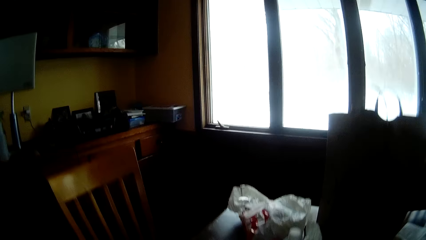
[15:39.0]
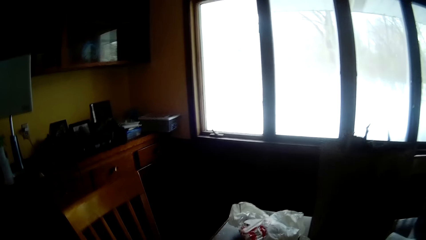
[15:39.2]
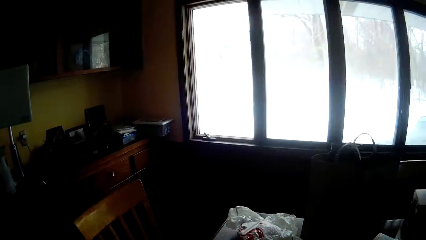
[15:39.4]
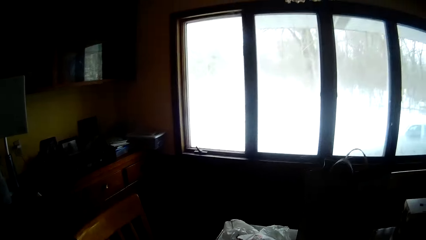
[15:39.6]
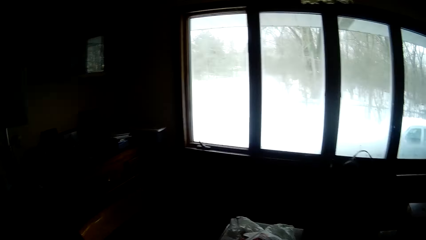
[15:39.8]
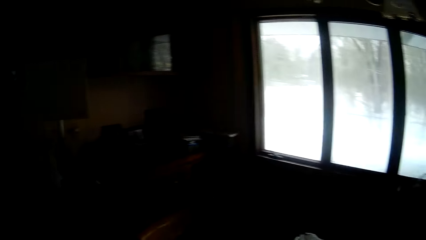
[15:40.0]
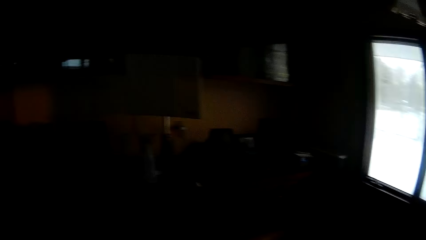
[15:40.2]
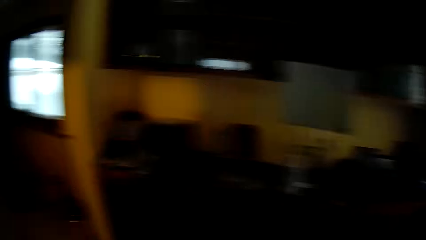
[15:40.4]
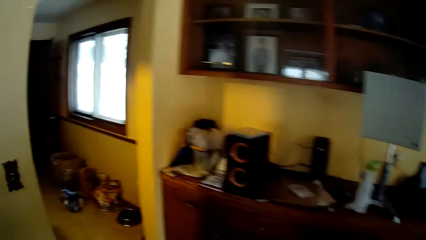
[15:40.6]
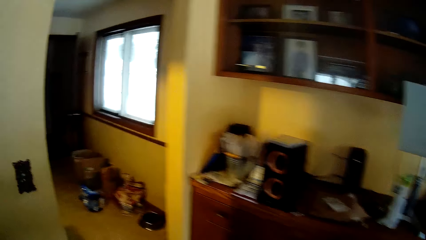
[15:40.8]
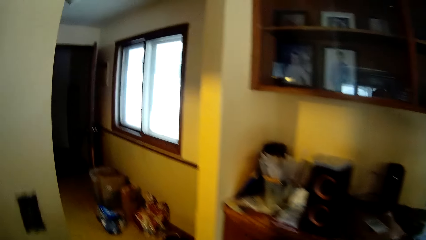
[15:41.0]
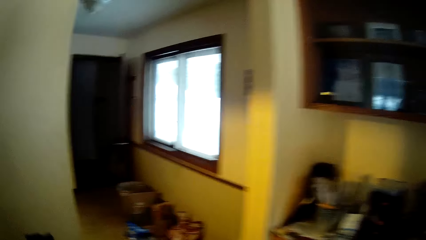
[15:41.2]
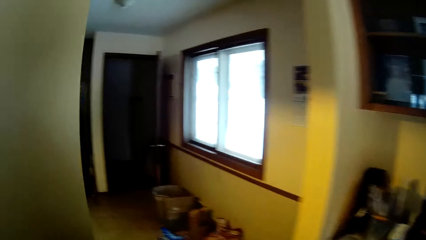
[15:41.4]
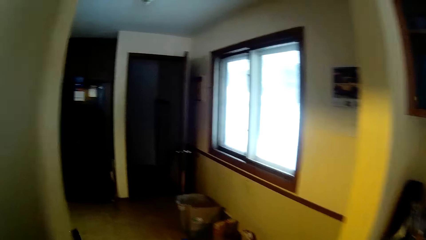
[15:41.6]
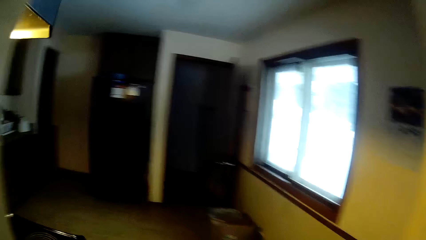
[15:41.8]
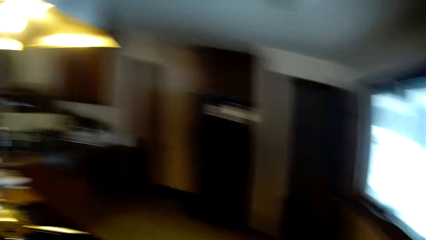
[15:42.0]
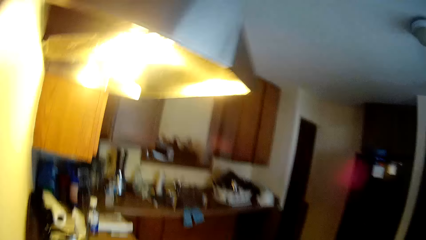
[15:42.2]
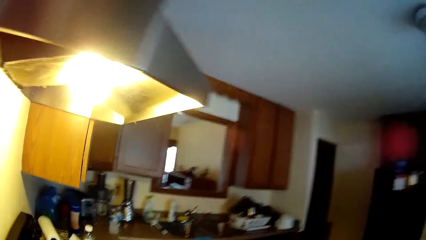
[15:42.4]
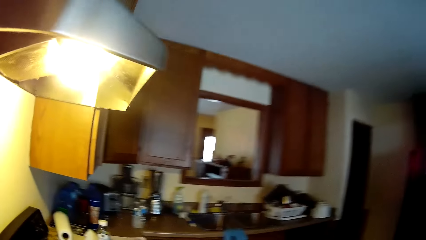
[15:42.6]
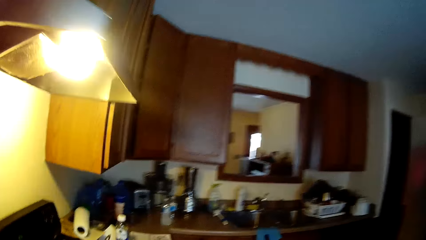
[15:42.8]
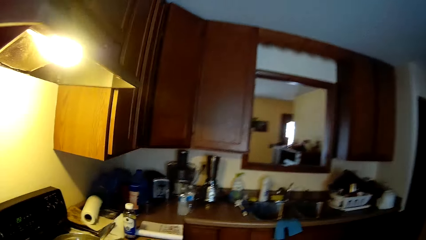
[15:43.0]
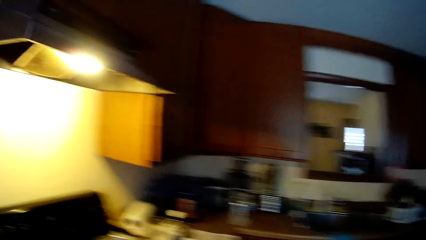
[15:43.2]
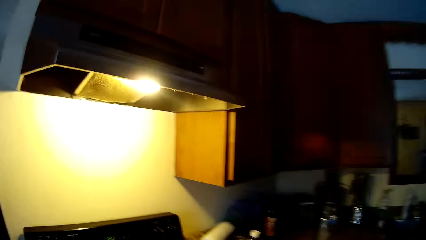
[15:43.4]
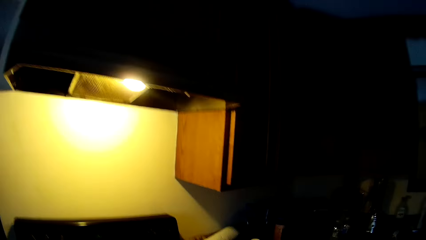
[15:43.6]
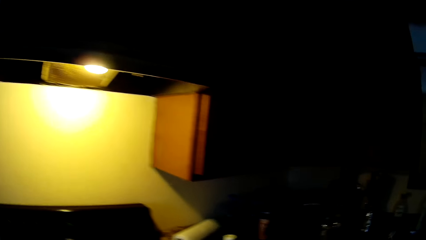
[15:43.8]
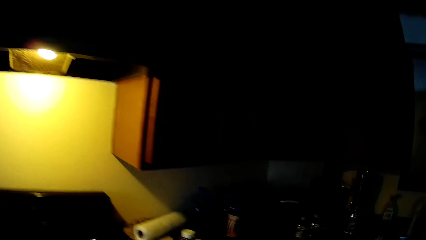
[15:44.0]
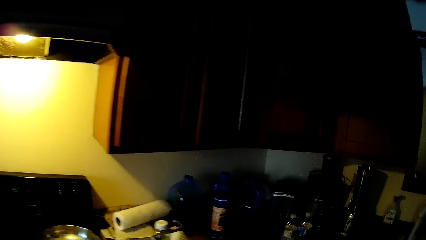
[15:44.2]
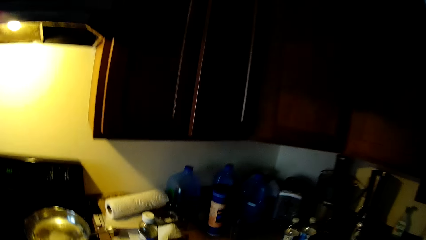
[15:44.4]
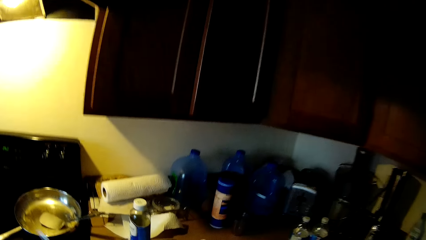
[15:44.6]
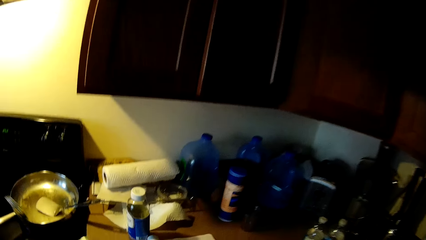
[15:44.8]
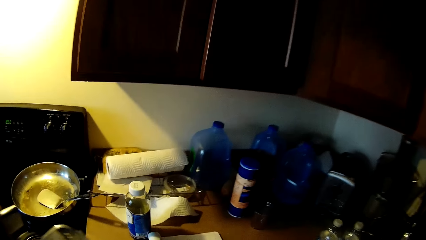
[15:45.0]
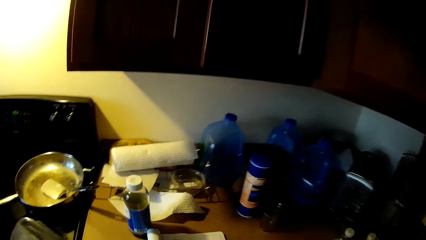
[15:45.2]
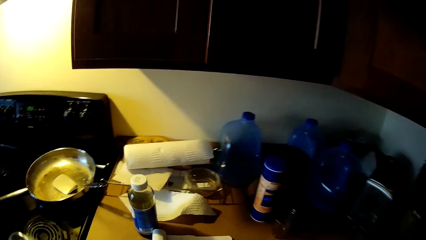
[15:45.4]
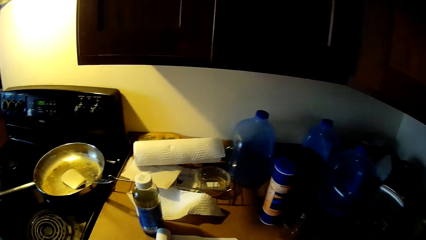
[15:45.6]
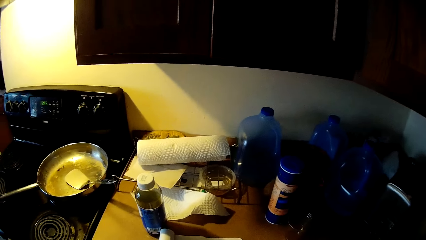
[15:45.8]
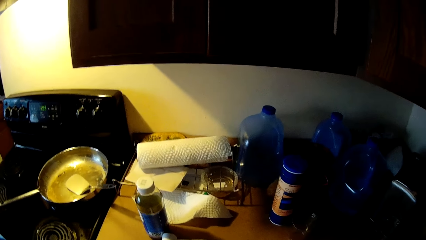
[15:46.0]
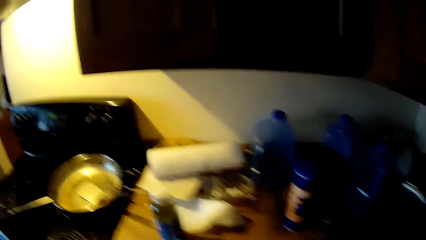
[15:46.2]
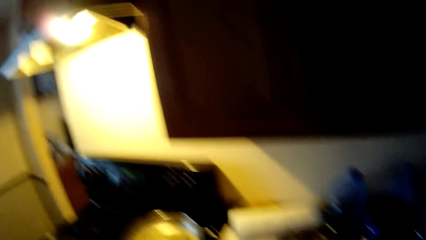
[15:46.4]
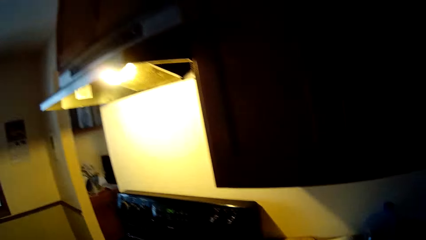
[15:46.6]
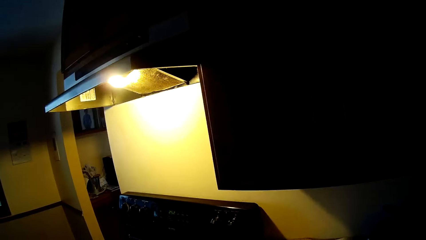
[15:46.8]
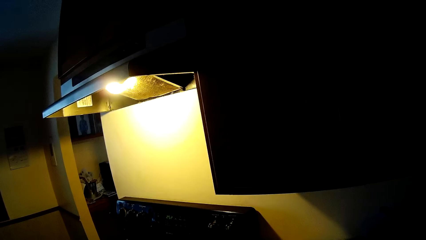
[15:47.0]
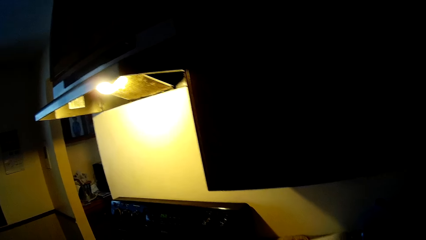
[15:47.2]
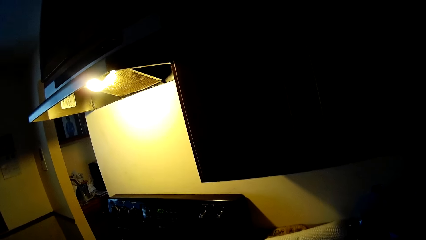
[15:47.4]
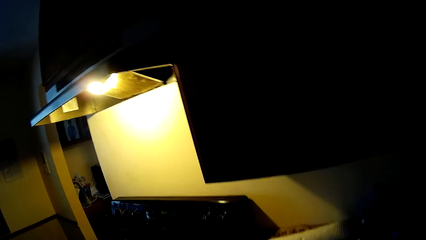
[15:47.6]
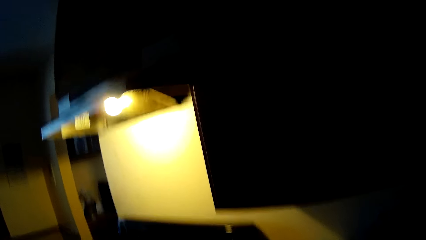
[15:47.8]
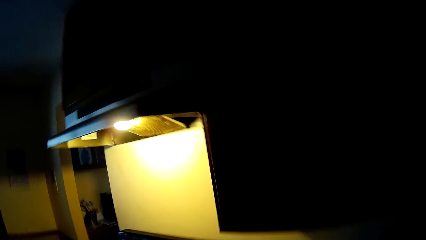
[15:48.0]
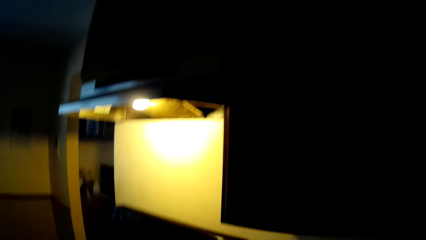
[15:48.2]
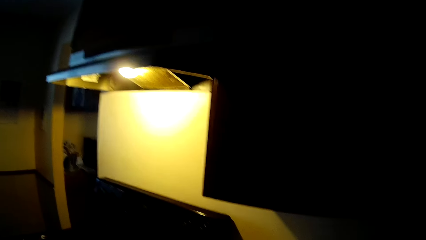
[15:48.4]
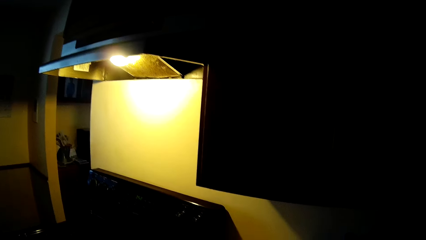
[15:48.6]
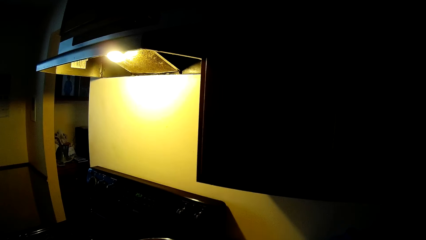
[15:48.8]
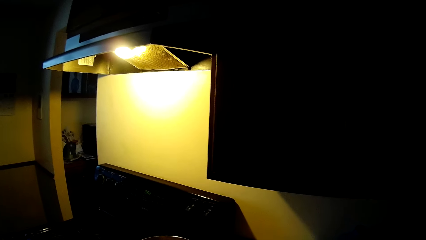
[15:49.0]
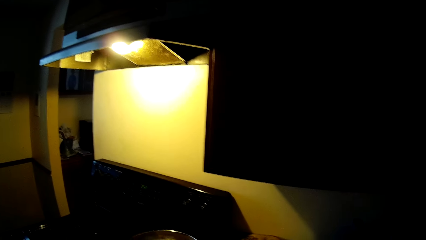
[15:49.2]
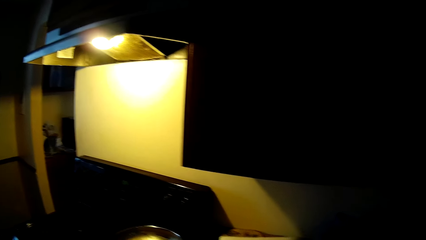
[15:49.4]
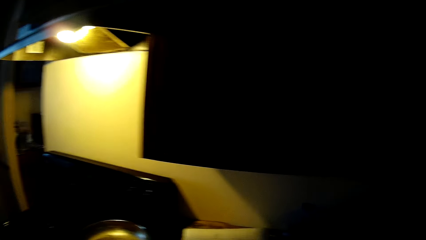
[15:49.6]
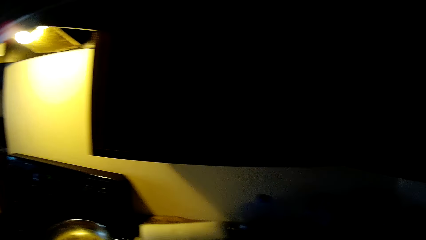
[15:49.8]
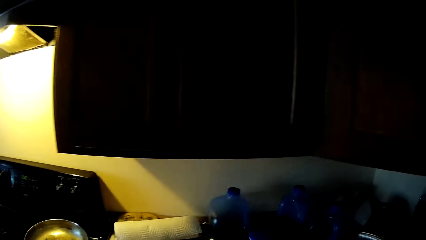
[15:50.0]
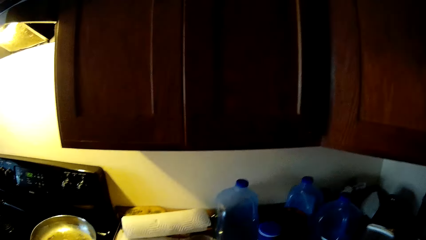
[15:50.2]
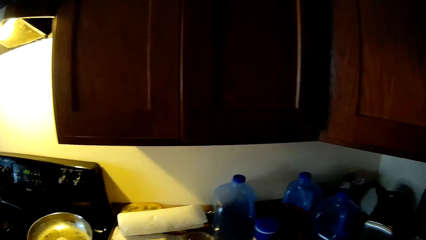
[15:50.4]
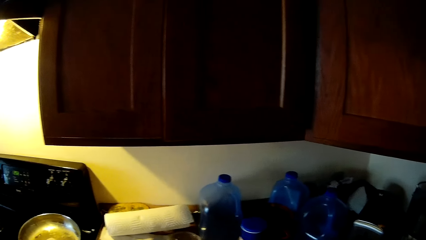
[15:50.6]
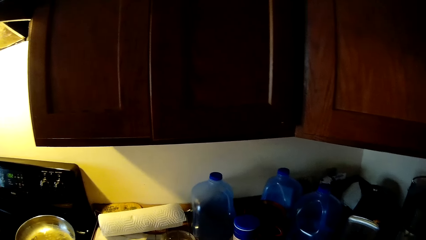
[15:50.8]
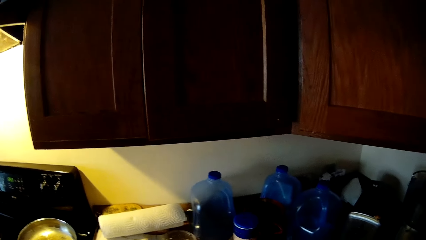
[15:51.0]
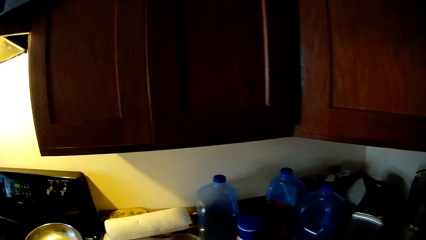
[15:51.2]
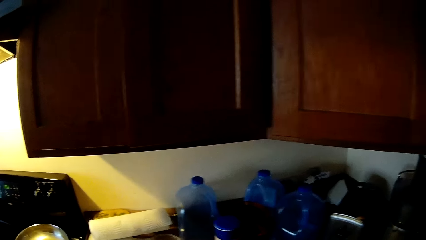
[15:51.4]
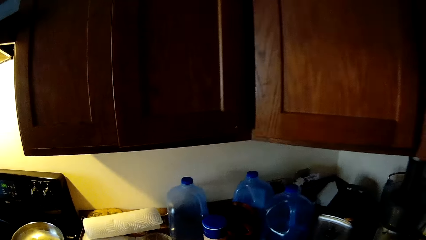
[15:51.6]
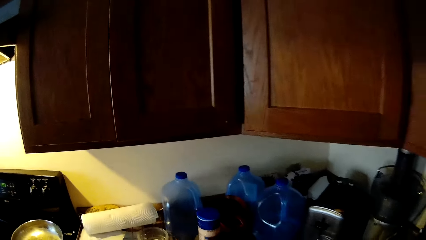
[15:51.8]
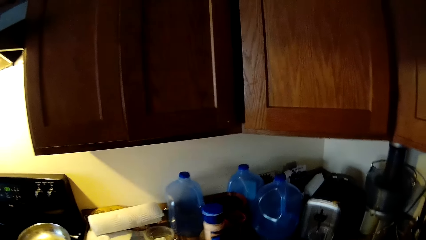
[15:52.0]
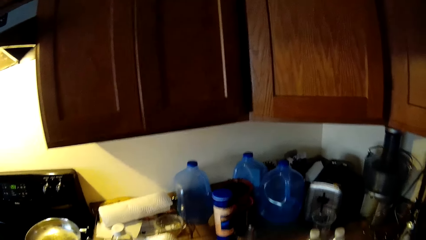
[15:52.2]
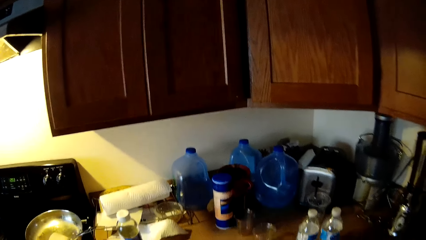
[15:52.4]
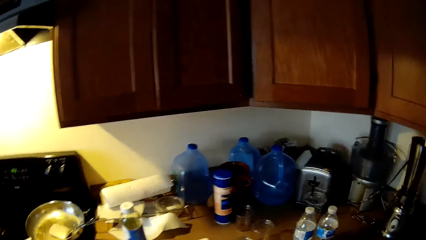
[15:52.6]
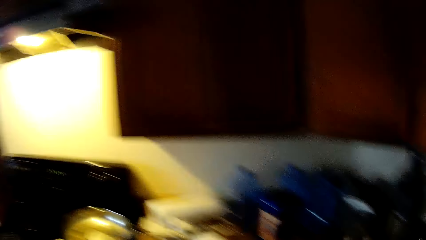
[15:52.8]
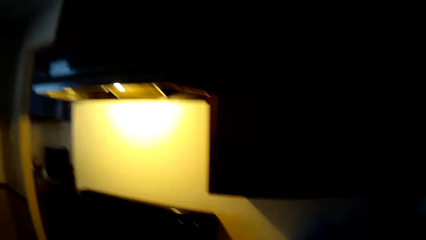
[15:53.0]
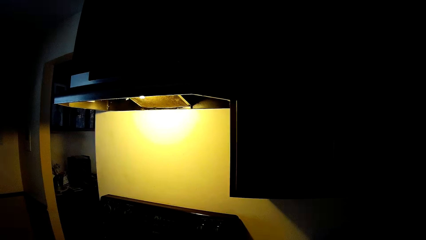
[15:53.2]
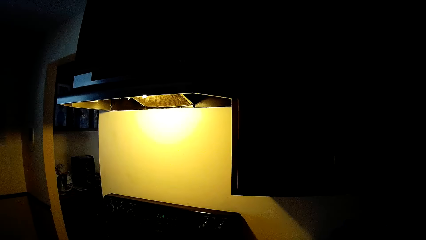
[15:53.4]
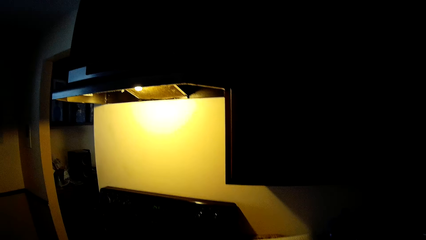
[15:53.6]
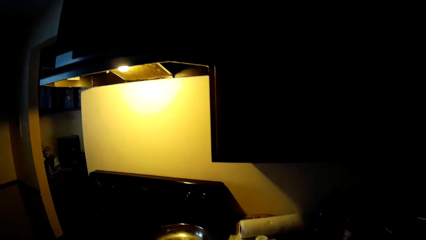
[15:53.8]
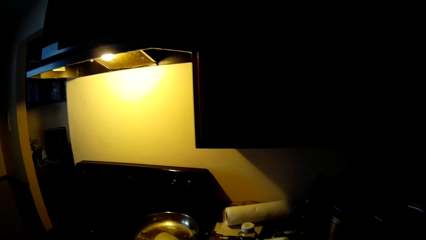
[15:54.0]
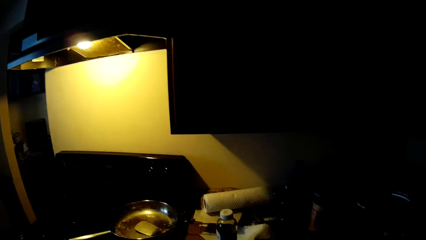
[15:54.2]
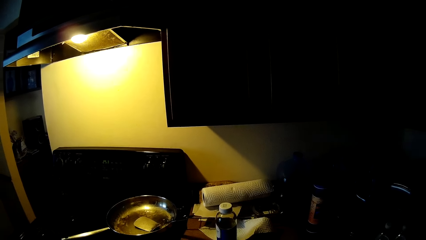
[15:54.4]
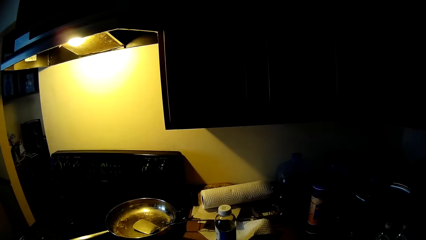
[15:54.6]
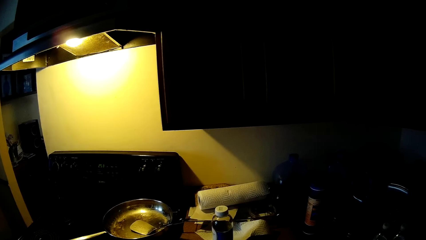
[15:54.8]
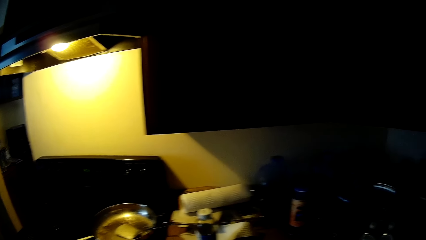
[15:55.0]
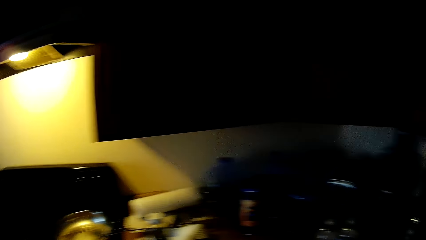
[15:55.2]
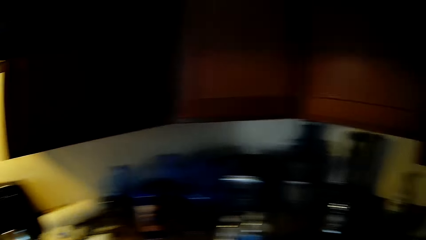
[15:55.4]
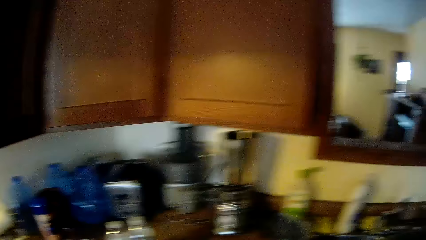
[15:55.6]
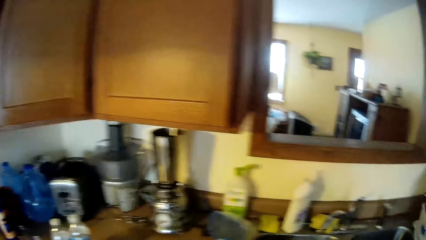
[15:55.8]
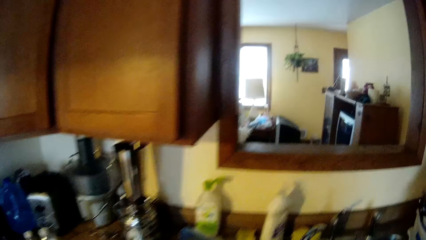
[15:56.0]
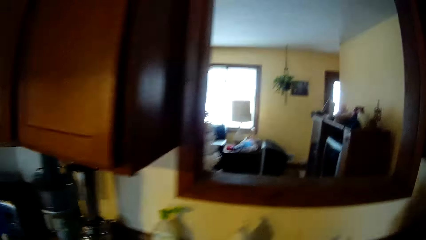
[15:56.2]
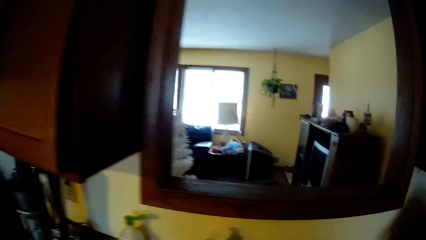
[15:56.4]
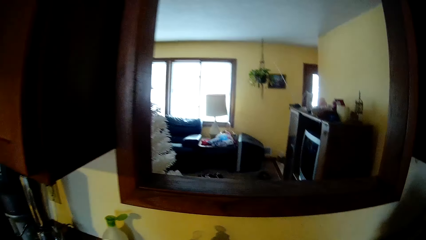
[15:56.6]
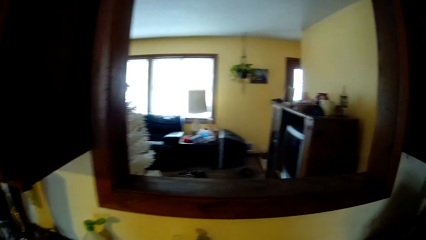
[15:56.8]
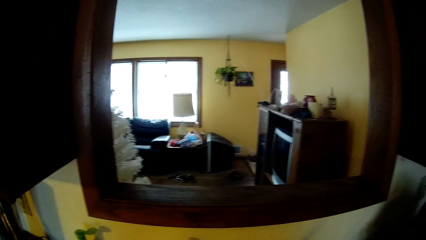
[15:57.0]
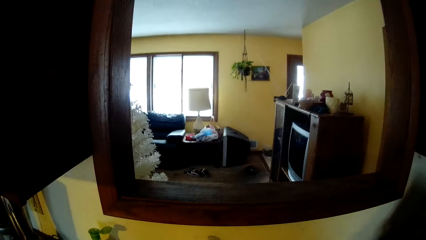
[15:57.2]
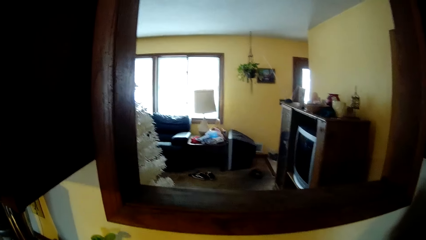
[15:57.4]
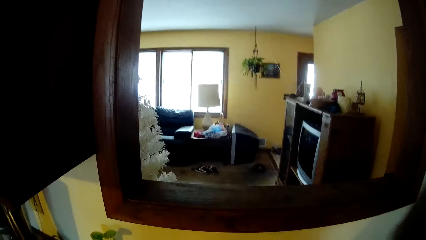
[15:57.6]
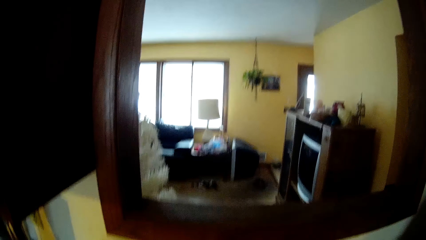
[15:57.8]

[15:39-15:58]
The camera wearer looks around. They walk into a kitchen. They look around the kitchen.
